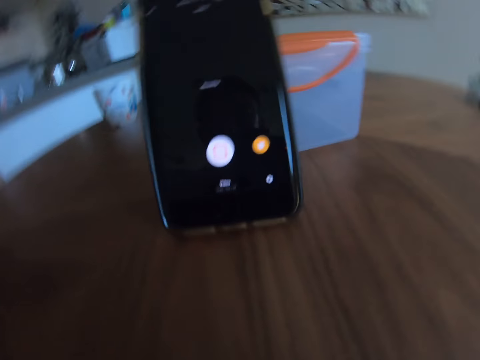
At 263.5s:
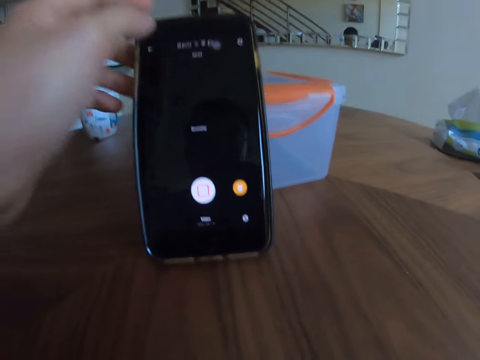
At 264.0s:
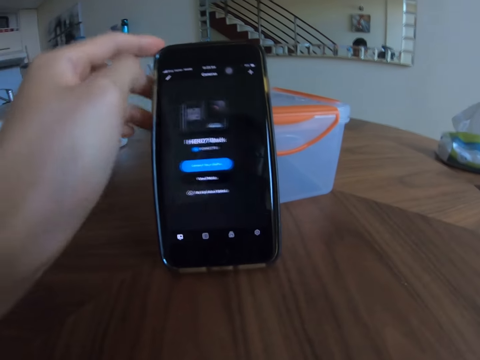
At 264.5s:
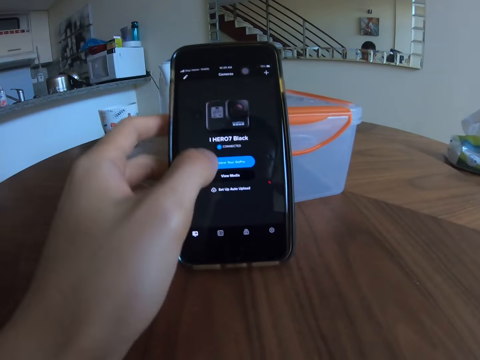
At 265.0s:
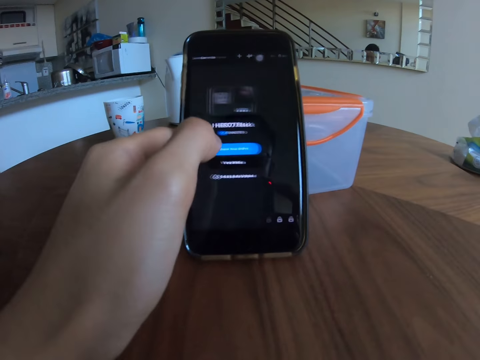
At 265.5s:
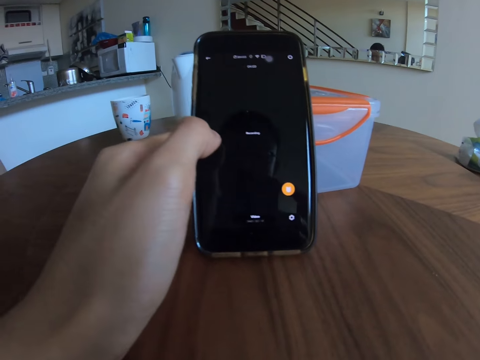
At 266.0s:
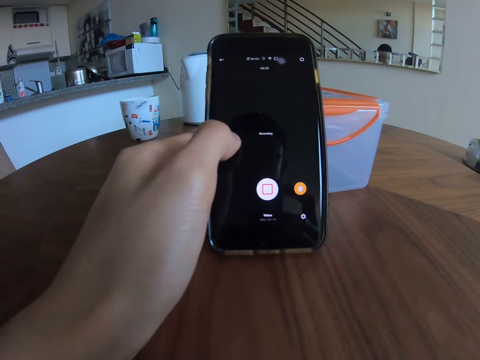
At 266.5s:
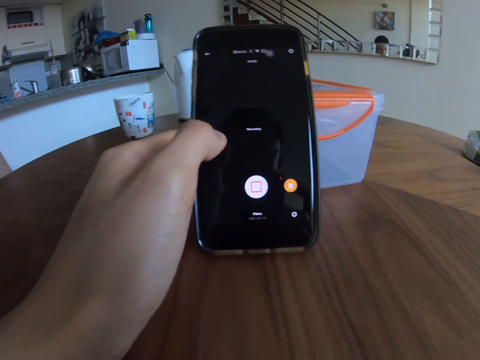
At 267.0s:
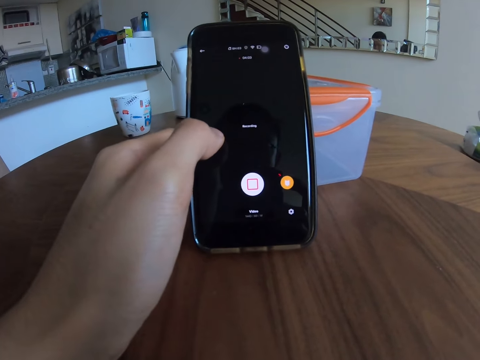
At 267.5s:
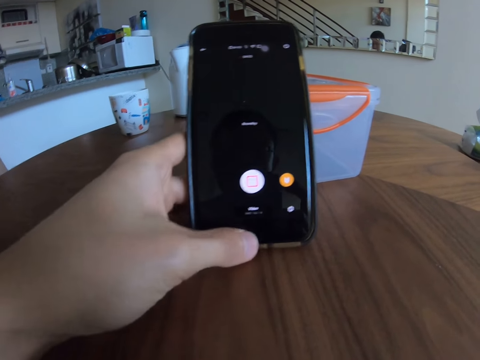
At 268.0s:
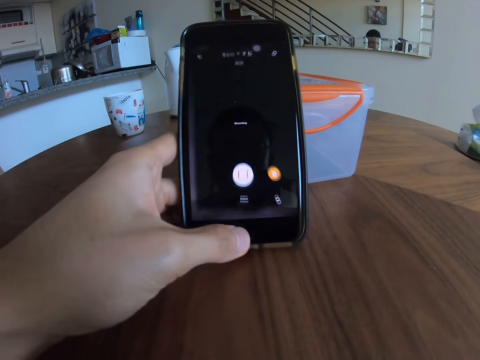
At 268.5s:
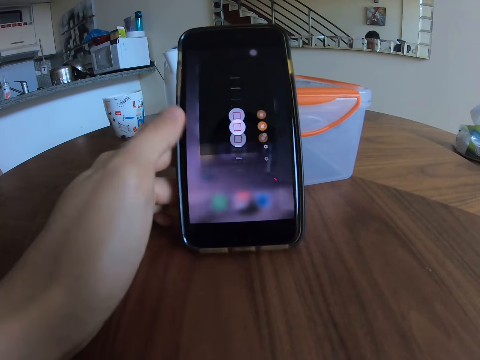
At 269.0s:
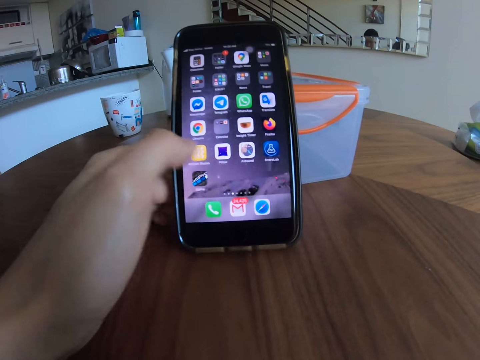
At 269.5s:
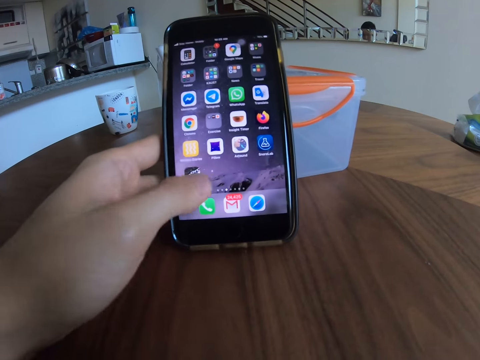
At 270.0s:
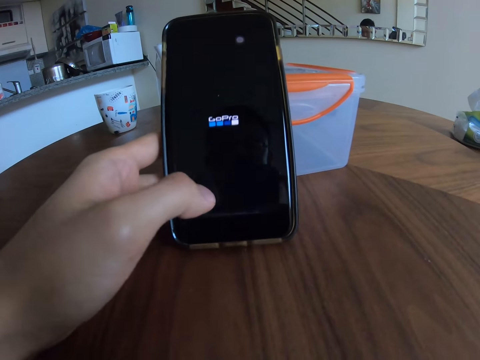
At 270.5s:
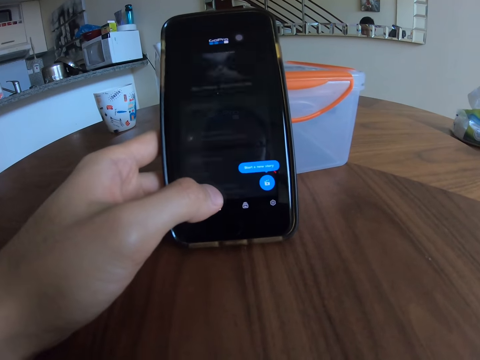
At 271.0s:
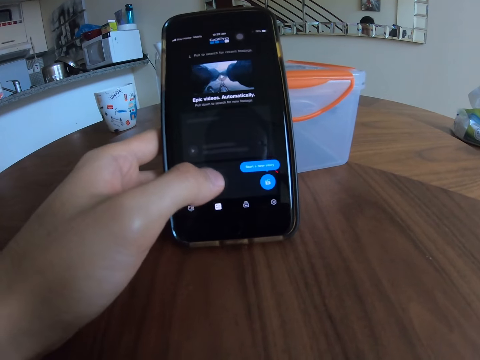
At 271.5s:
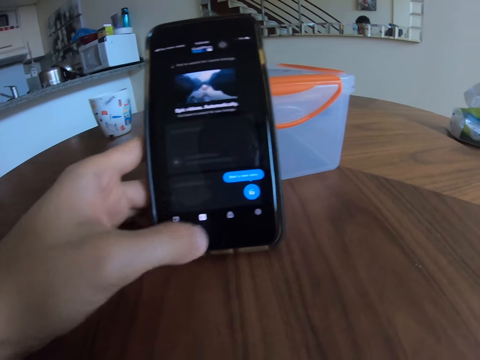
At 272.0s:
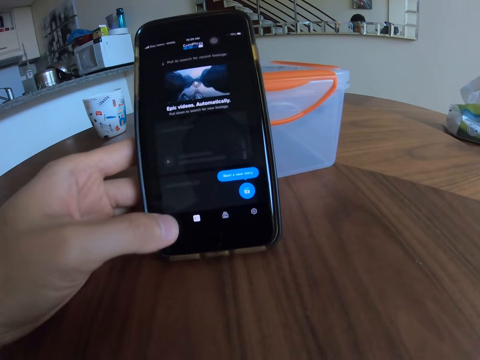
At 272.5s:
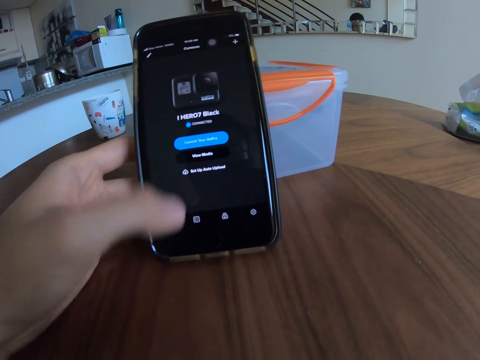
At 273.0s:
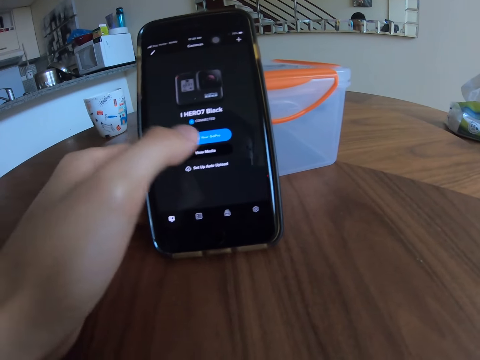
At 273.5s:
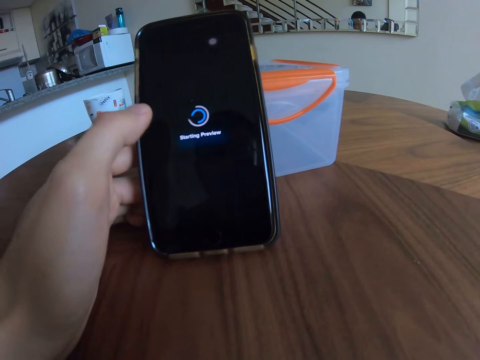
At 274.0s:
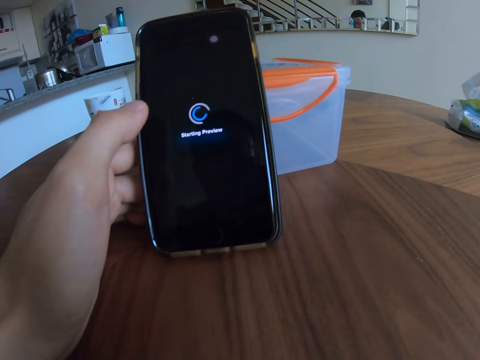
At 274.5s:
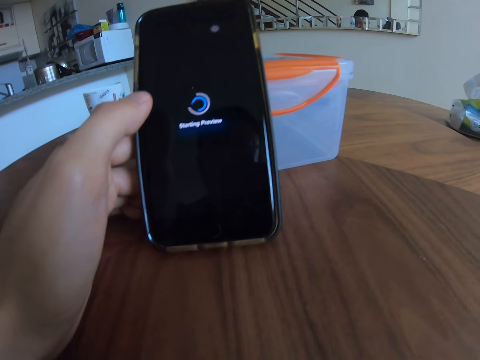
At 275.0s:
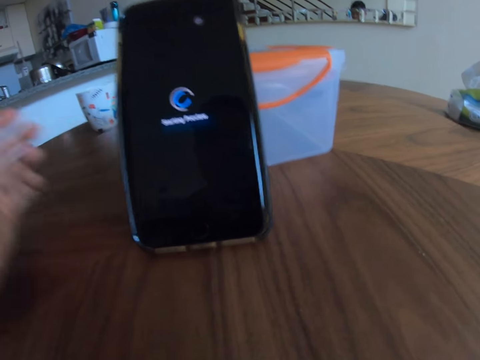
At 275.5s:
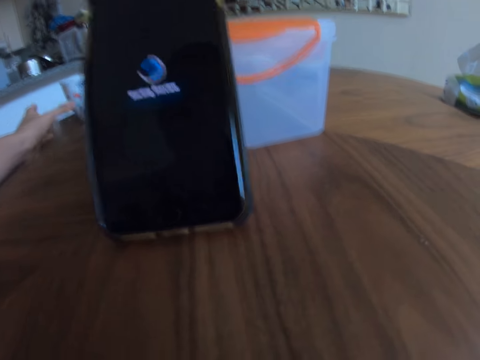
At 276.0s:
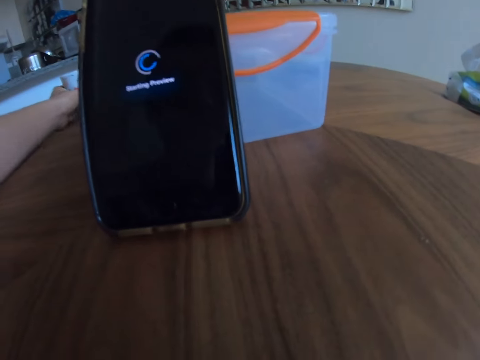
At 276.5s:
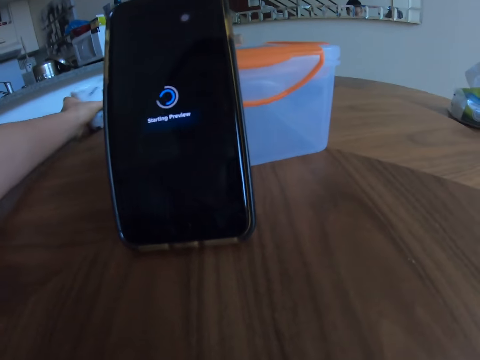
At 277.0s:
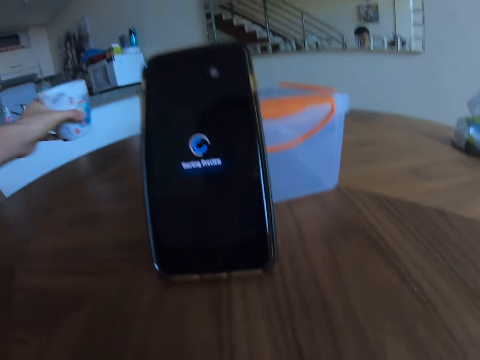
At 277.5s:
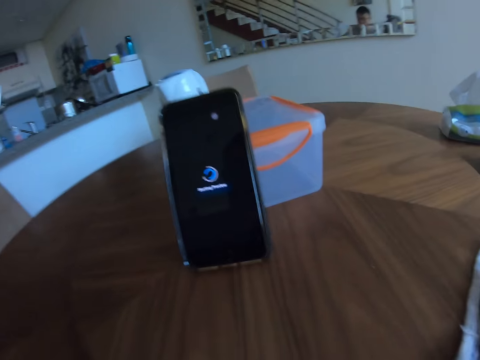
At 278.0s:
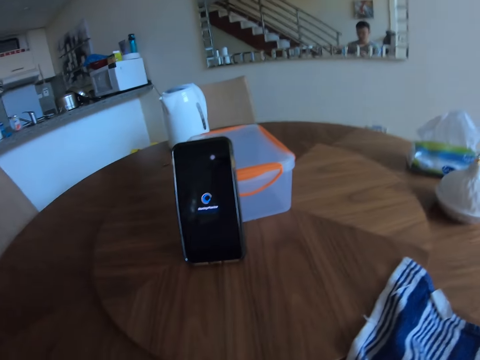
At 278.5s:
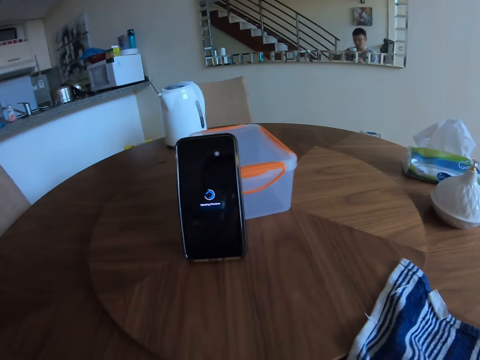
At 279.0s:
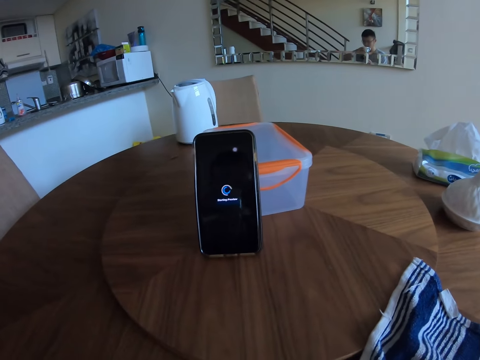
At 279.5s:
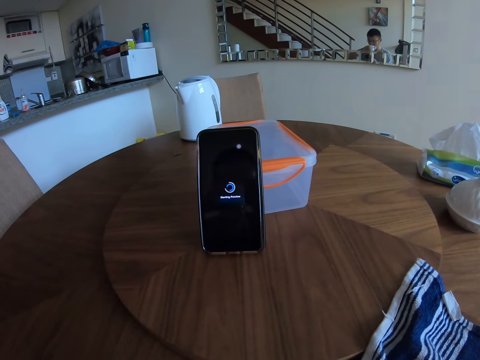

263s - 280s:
The camera wearer touches a phone. They use the phone. They pick the phone from the table. They touch a cup and drink coffee from the cup.

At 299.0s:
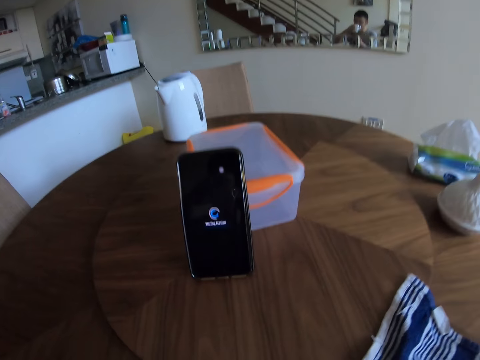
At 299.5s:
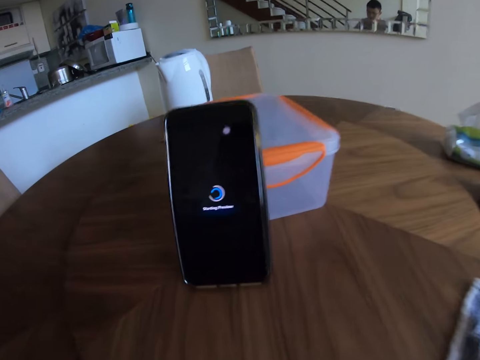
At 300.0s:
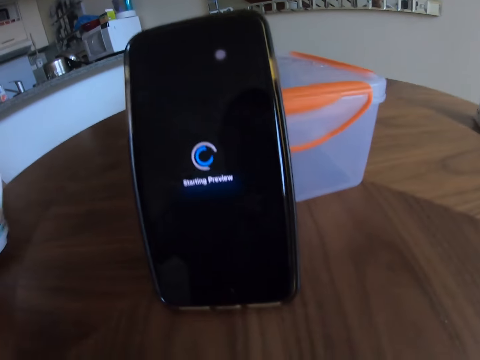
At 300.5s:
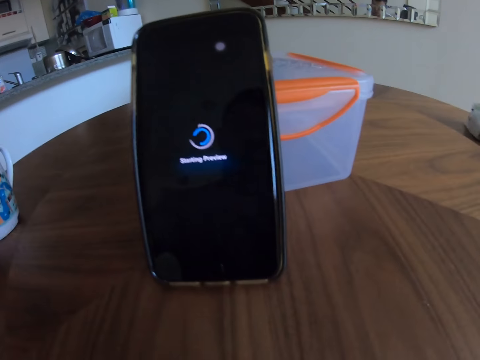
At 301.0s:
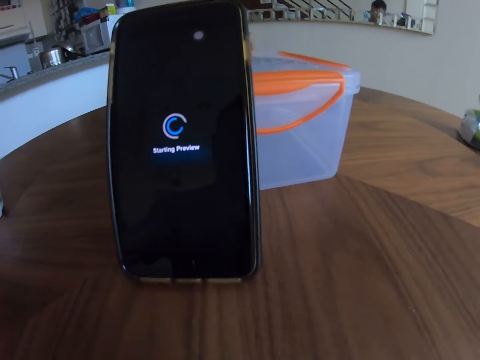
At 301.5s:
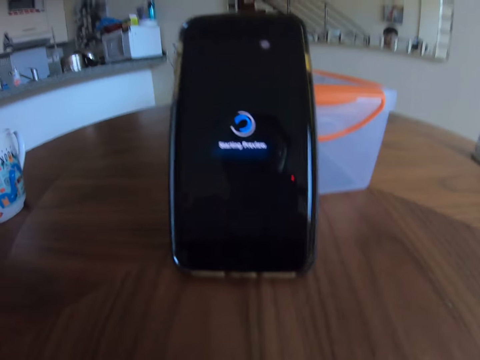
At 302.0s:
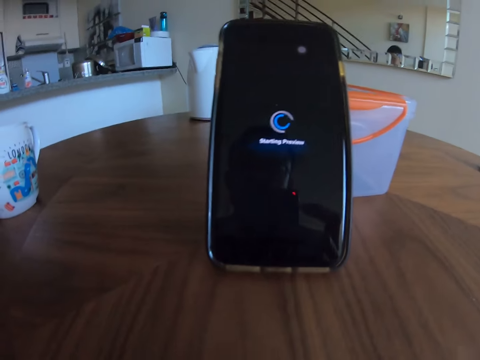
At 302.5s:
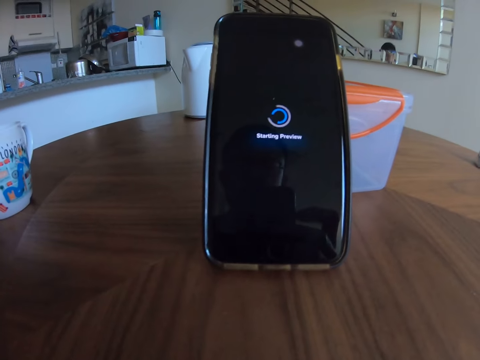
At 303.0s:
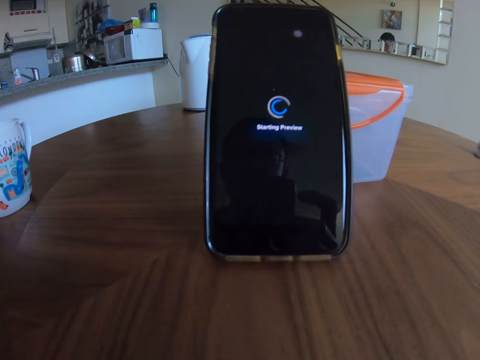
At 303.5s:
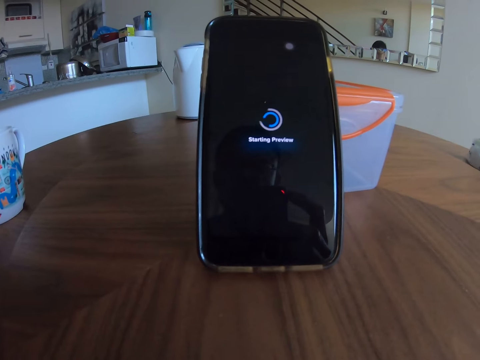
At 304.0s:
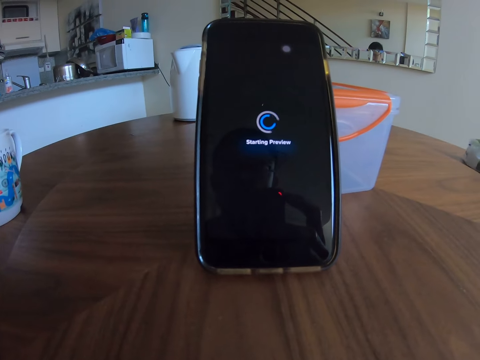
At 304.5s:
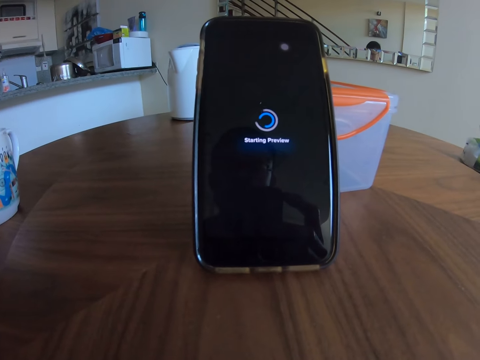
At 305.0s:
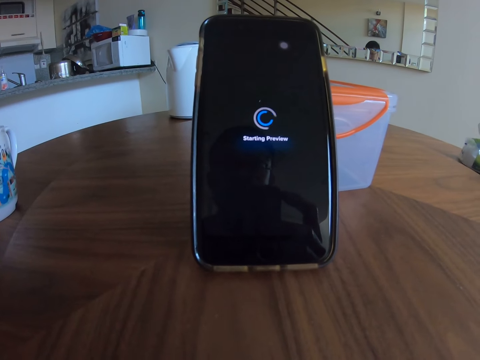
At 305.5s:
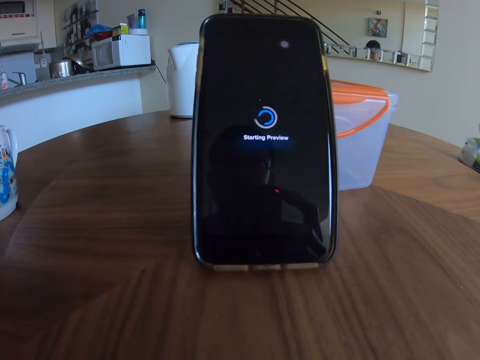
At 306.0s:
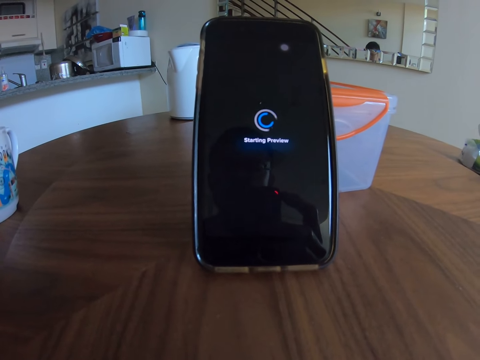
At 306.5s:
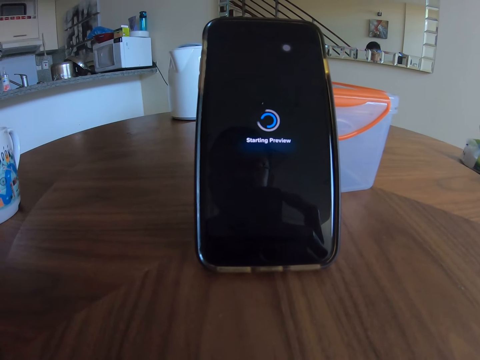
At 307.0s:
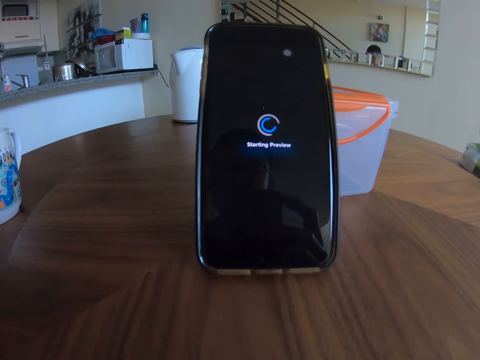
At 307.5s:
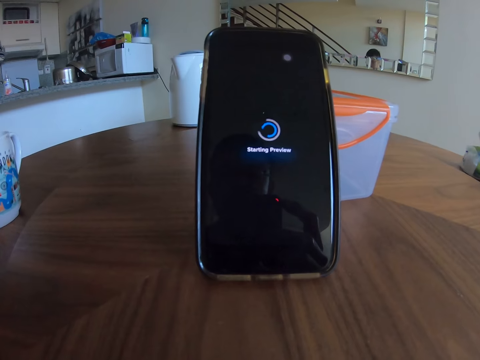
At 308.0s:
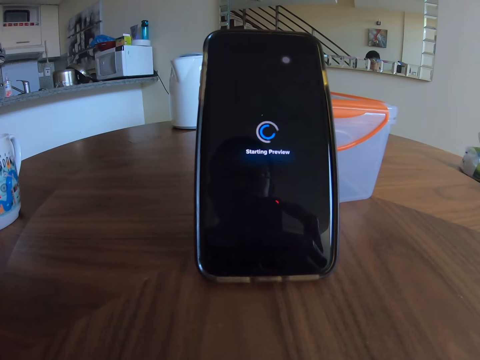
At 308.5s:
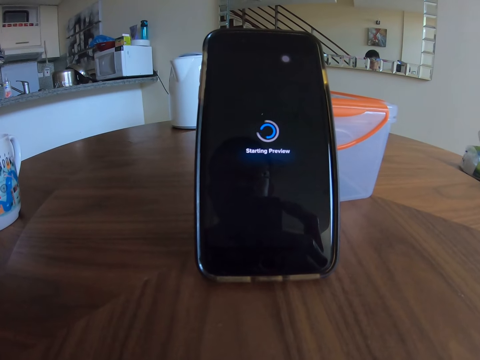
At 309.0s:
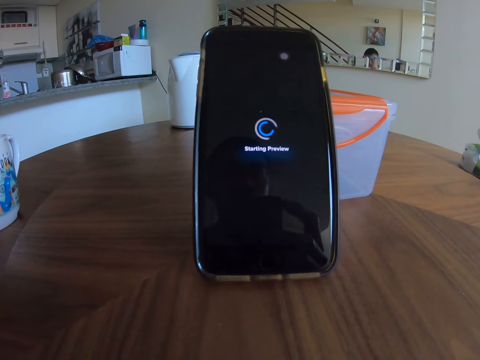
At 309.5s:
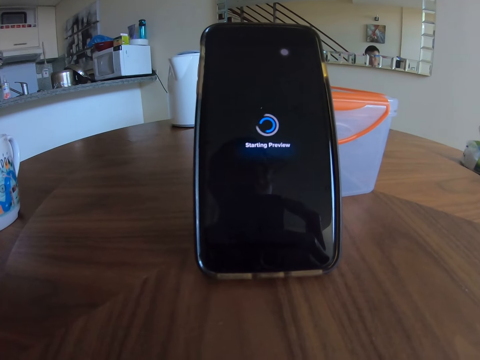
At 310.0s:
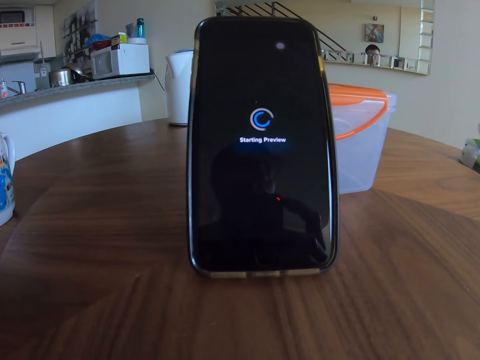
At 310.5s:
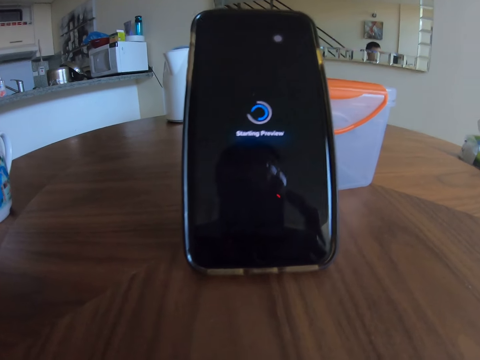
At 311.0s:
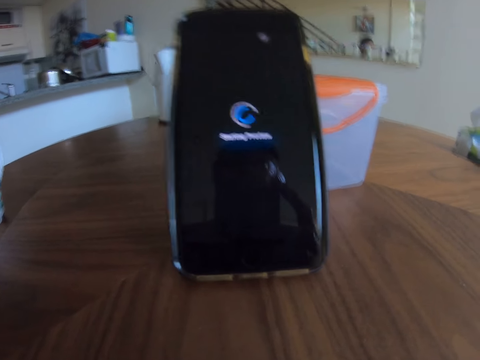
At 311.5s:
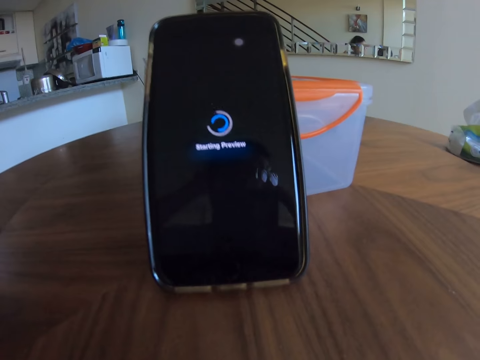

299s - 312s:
The camera wearer places a cup on the table. They focus a camera on a phone. They look at the phone.
